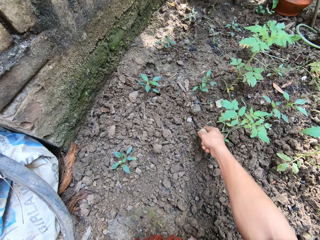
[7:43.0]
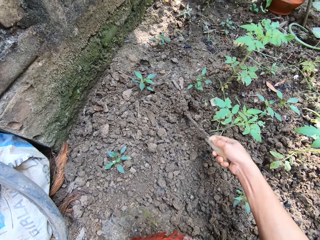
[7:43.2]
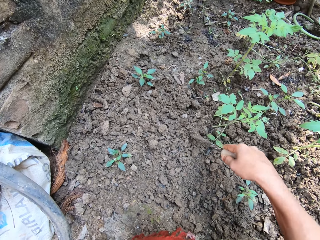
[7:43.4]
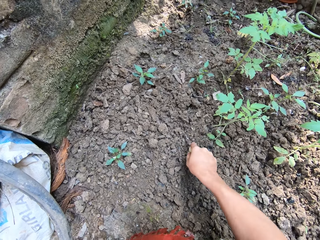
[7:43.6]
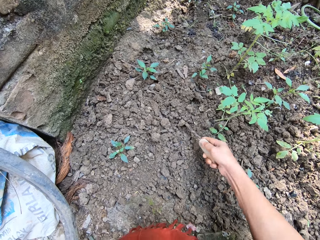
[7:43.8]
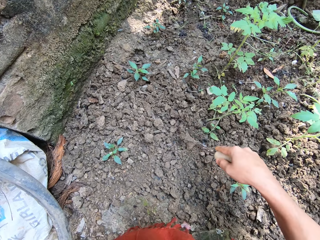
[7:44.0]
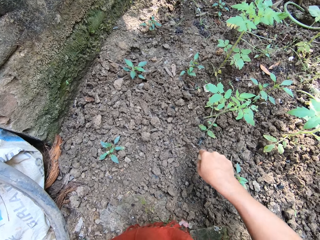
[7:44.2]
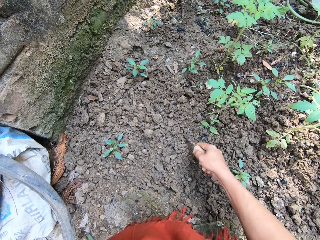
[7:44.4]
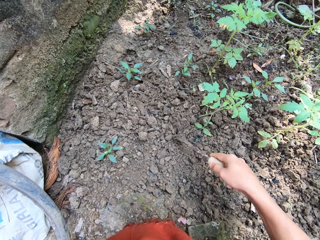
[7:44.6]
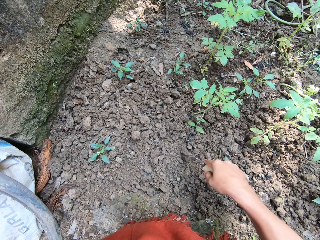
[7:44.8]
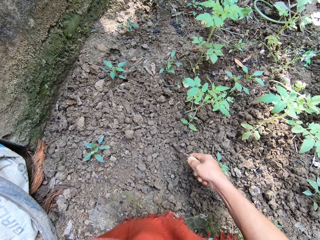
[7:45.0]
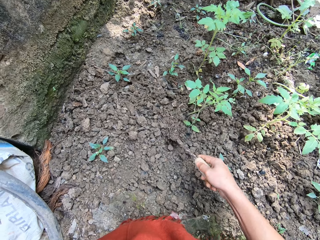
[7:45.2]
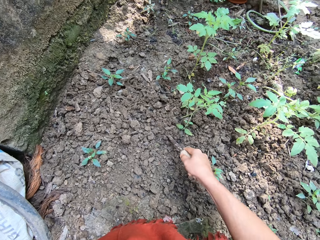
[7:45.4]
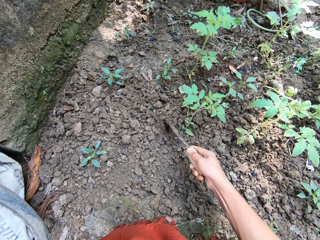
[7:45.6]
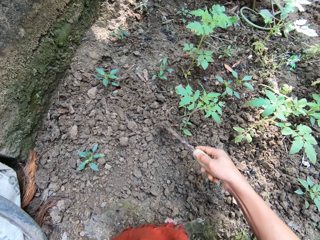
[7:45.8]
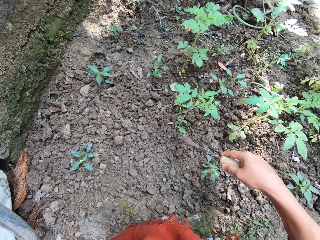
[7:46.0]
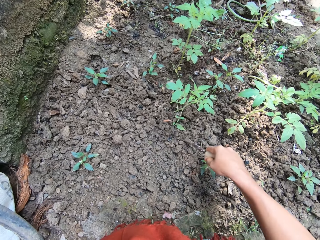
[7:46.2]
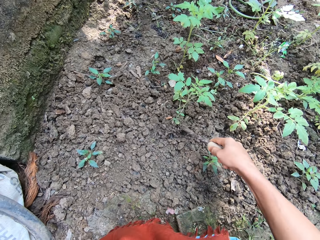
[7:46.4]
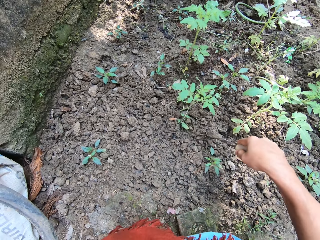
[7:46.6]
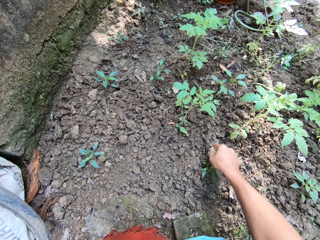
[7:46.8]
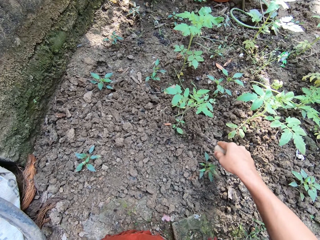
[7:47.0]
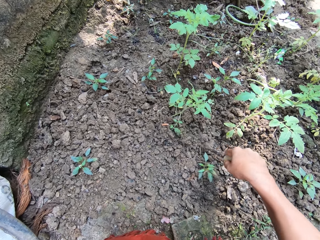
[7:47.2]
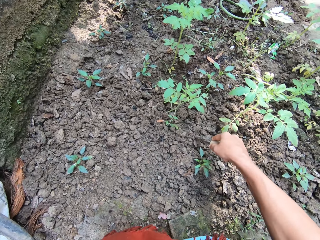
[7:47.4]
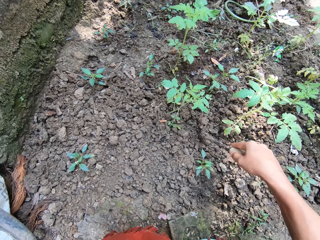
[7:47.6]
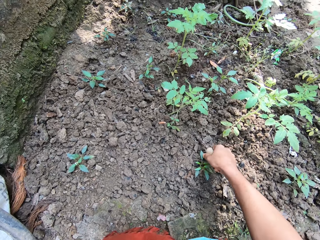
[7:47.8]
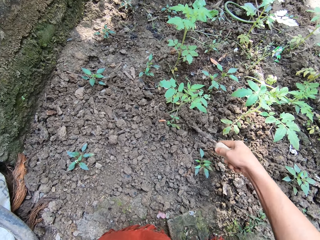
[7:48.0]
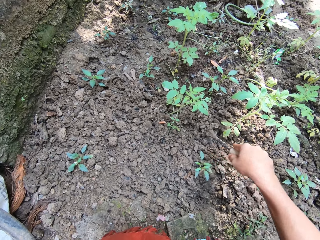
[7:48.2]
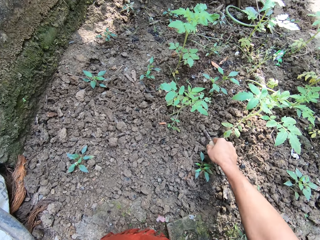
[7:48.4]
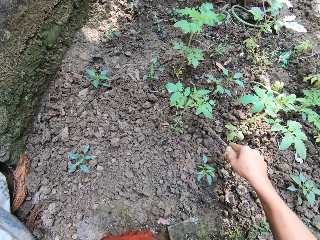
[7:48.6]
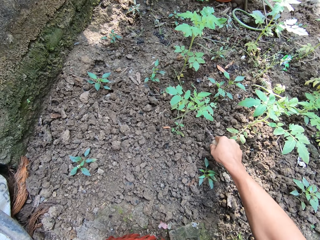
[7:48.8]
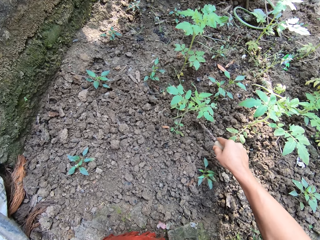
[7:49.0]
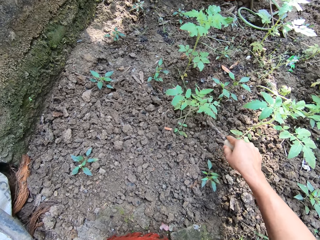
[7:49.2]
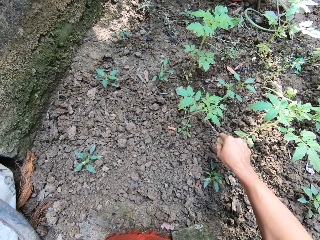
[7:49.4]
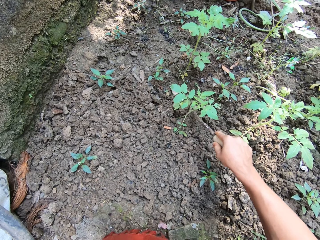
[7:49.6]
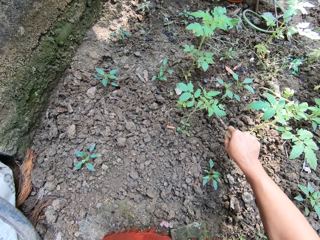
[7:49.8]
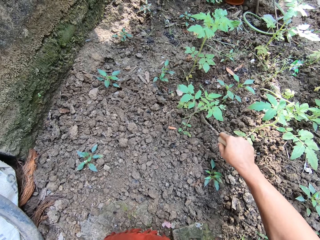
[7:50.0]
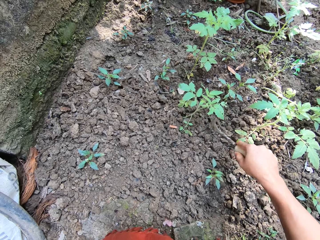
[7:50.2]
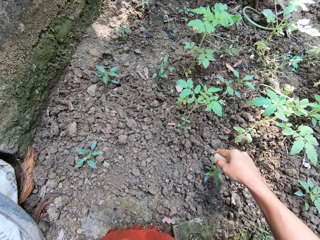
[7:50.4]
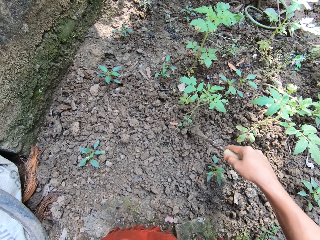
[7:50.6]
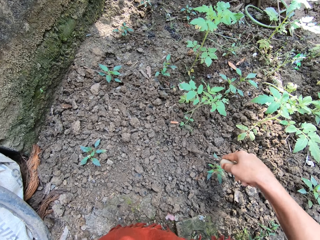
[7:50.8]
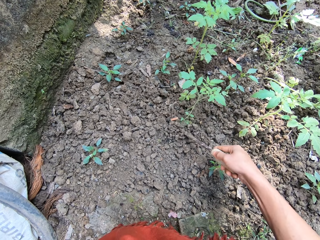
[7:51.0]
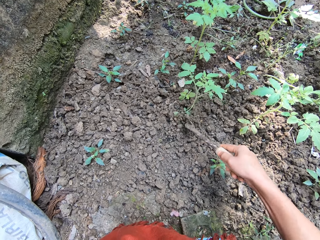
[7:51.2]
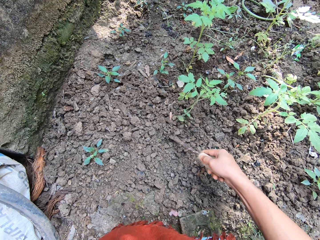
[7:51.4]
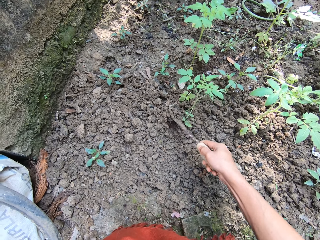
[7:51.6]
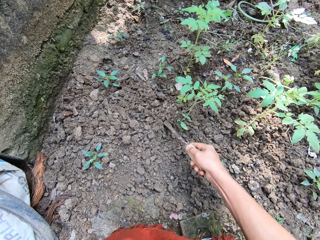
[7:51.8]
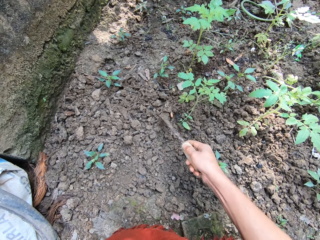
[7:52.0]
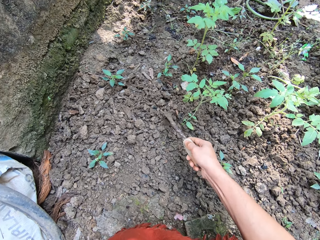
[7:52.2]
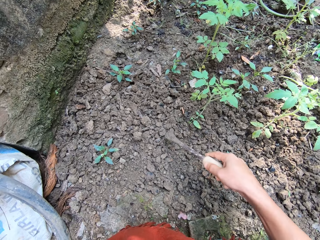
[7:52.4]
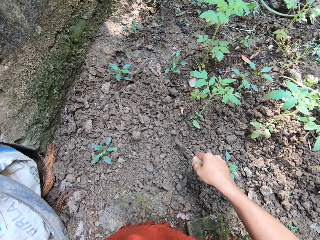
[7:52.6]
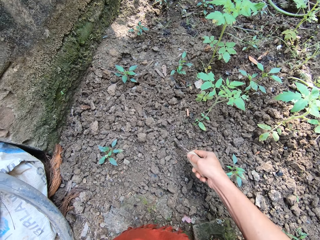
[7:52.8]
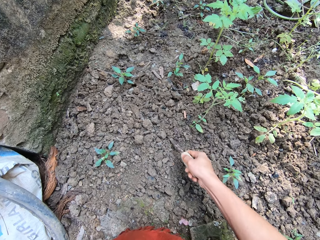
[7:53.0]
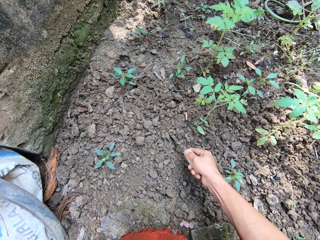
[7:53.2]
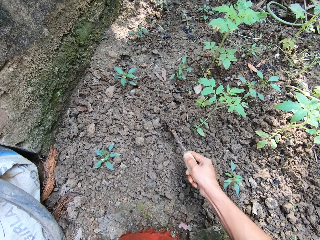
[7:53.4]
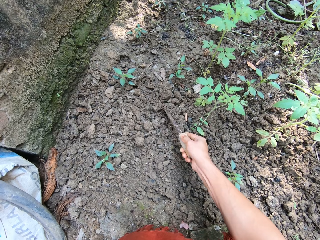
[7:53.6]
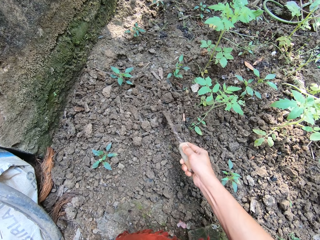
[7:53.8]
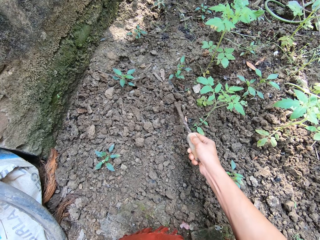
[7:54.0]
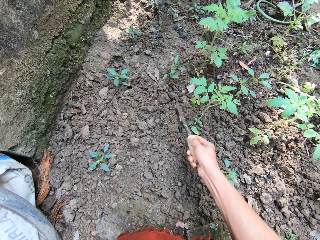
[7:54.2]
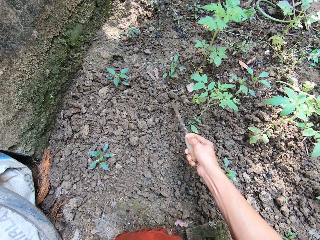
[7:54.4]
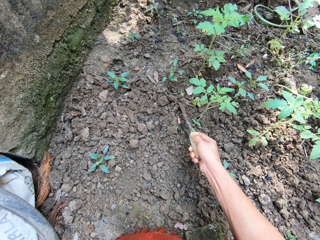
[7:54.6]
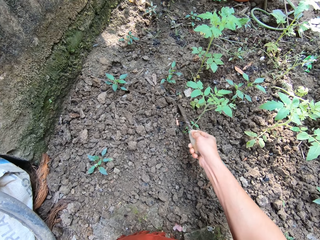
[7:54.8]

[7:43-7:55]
The camera wearer puts some soil around the tomato seedling with the gardening trowel in her right hand.

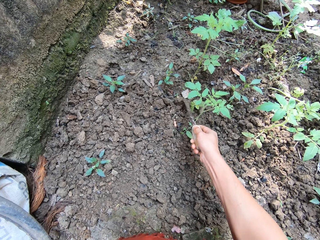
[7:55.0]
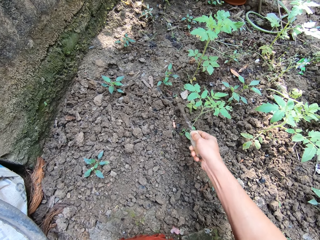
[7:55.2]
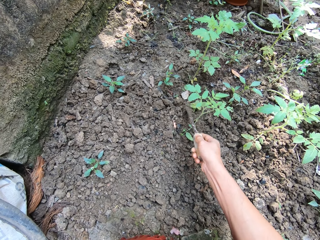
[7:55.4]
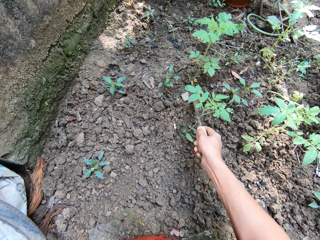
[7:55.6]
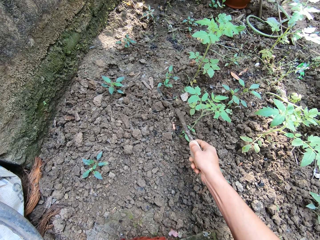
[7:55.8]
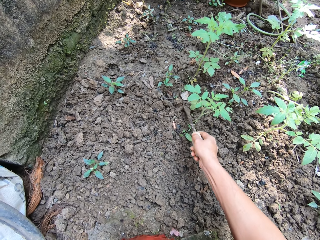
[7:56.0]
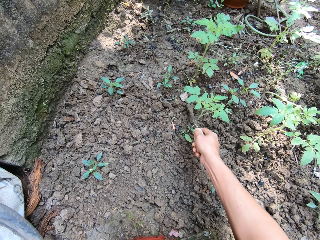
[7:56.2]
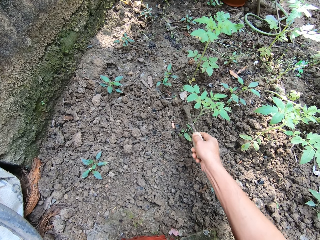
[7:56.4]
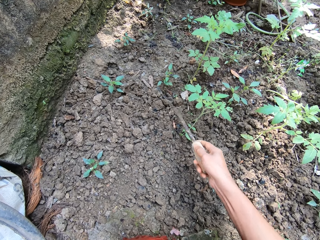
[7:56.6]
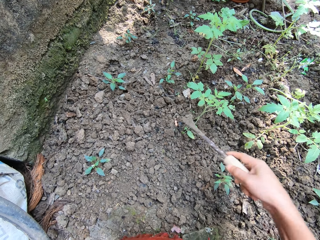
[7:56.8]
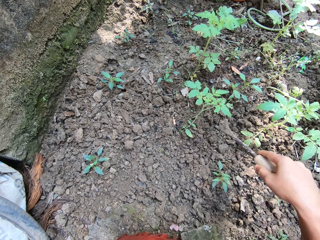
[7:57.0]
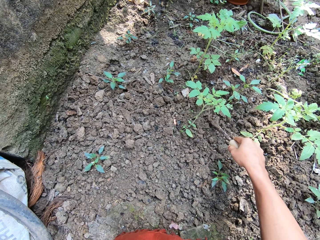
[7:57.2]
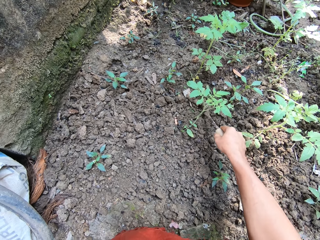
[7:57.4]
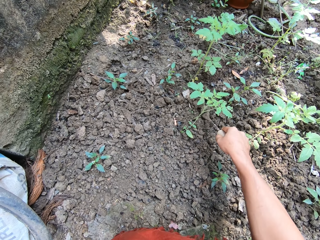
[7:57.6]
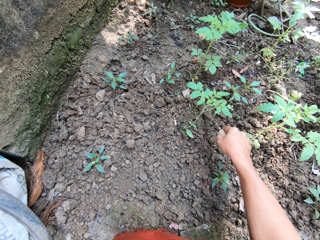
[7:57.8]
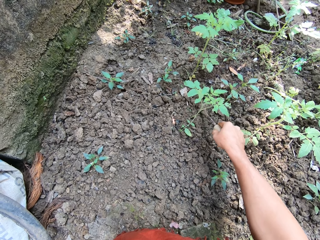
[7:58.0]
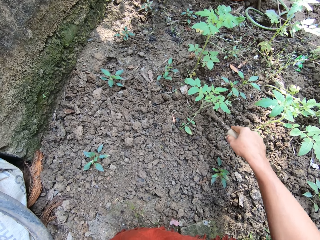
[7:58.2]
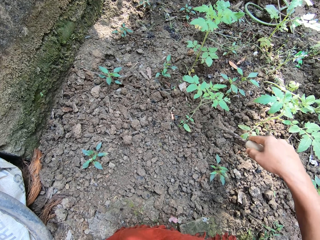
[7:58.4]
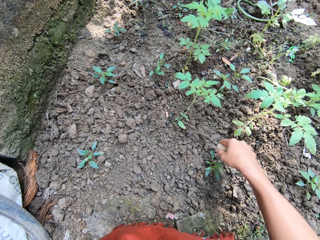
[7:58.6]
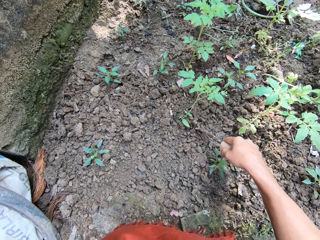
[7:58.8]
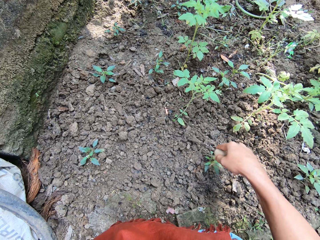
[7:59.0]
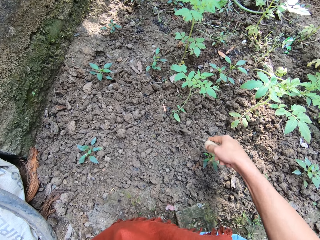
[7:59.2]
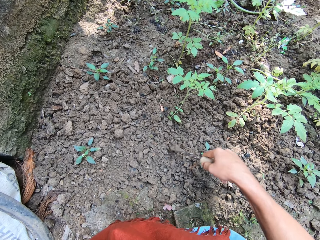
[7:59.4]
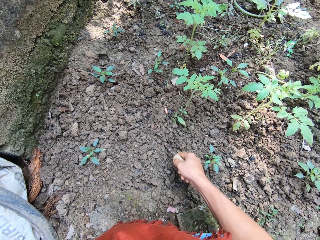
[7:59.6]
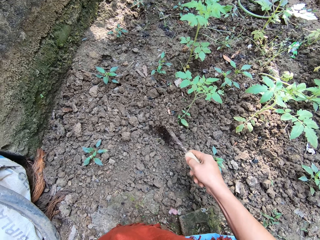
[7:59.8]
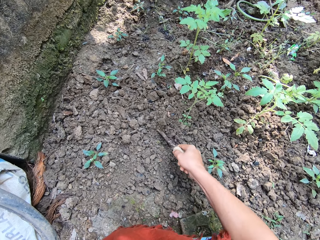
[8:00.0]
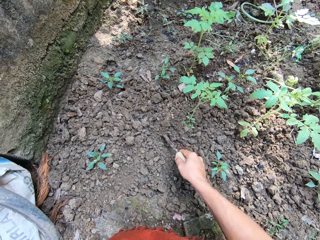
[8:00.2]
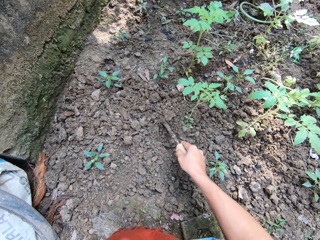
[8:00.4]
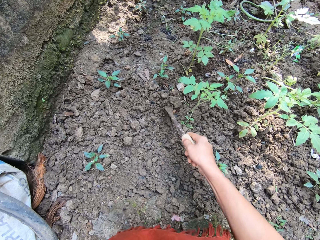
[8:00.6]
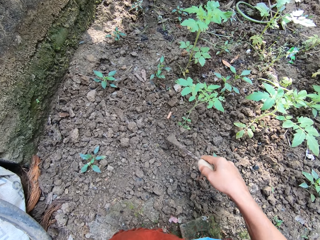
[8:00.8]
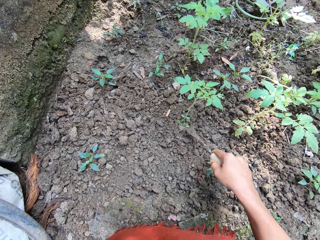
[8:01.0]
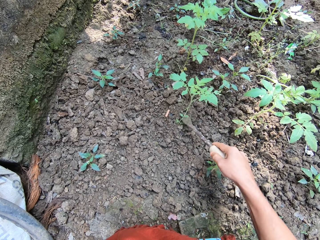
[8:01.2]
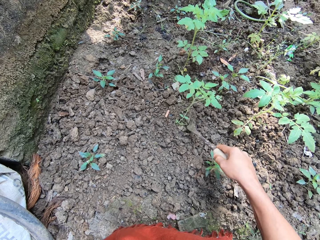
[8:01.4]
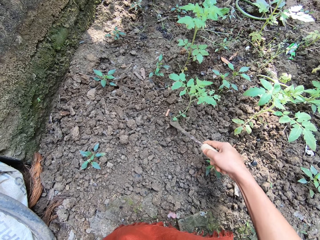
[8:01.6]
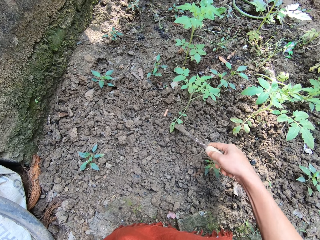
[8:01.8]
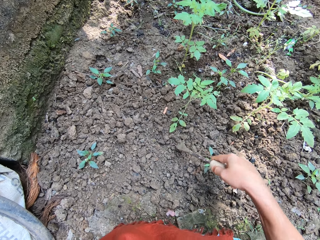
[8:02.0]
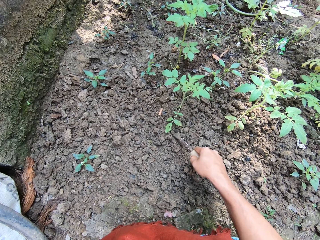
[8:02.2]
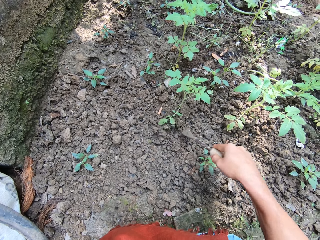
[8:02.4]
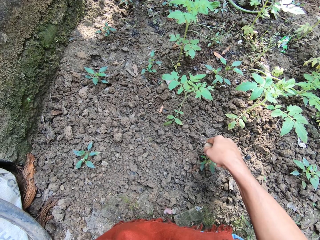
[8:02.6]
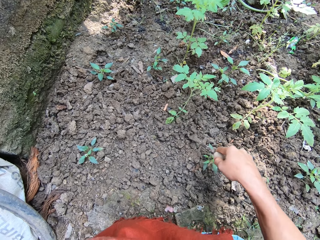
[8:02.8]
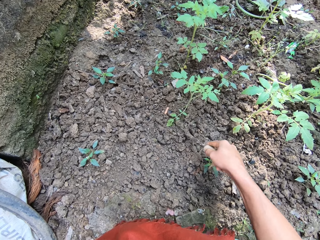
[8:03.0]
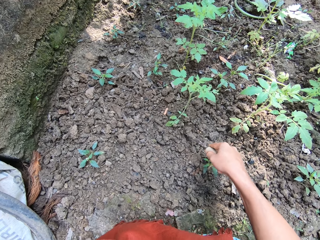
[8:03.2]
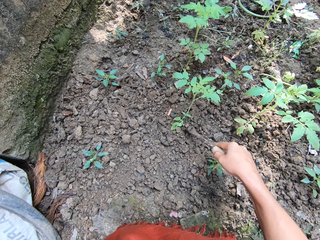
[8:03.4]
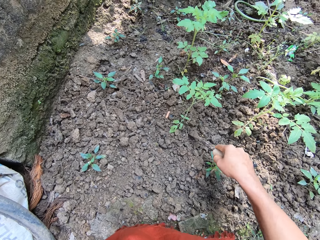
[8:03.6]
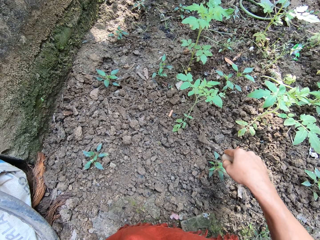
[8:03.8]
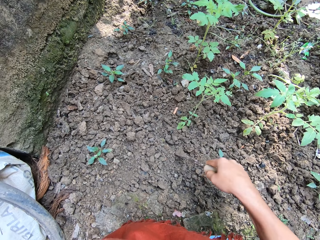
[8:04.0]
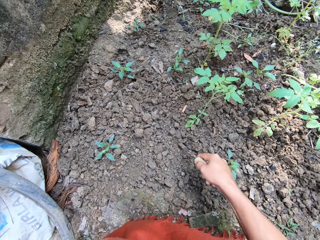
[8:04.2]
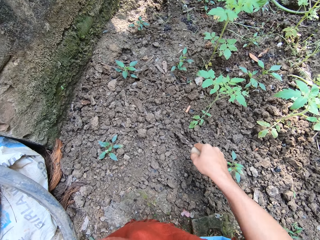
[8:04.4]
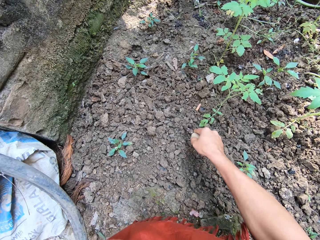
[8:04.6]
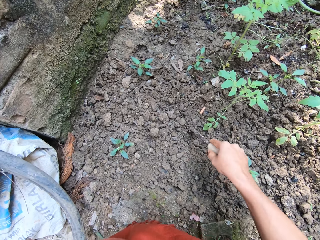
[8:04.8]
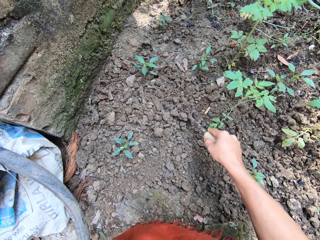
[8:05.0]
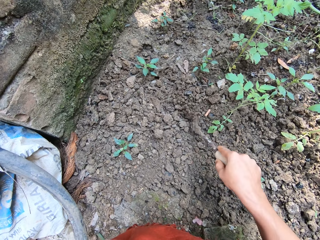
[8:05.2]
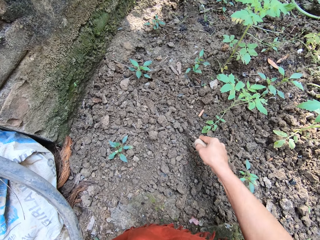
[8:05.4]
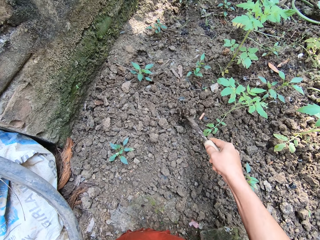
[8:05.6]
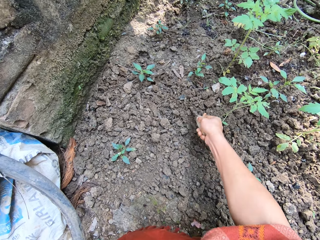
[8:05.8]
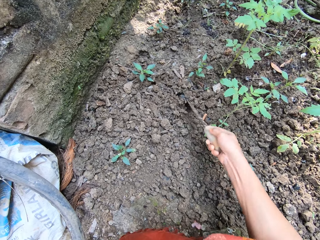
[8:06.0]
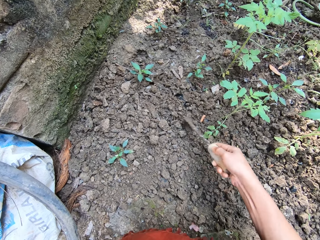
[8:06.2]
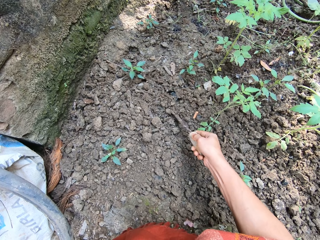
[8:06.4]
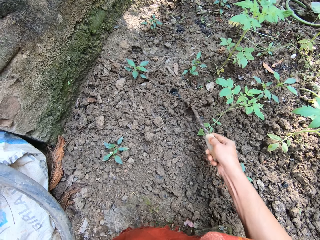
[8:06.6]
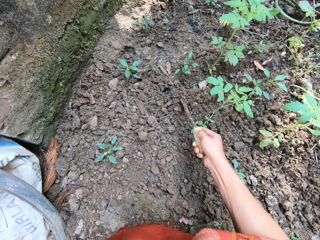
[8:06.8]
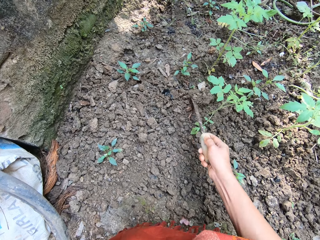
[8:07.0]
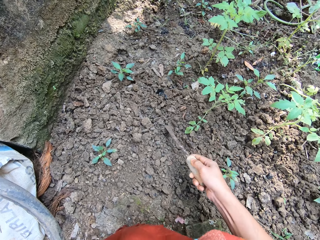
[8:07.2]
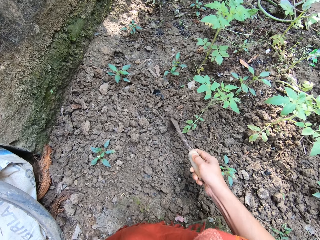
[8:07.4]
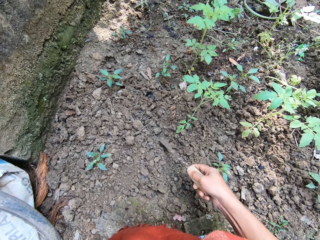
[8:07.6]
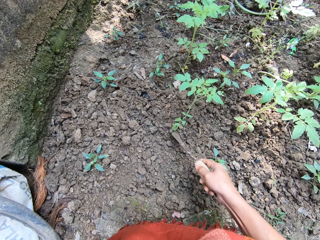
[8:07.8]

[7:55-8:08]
The camera wearer digs the soil around the tomato seedling with the gardening trowel in her right hand.
